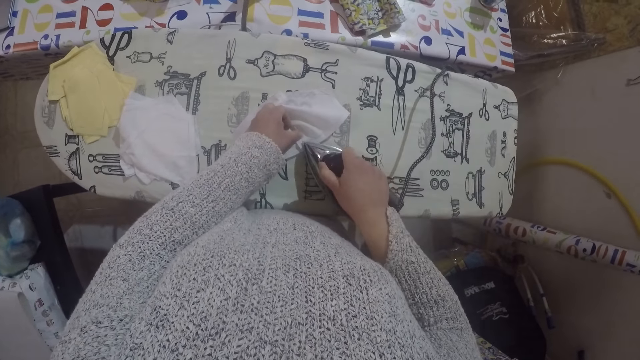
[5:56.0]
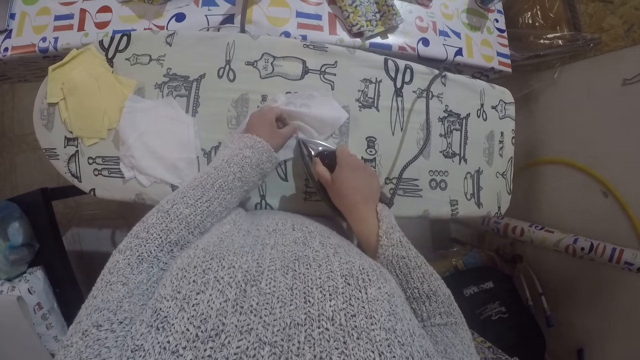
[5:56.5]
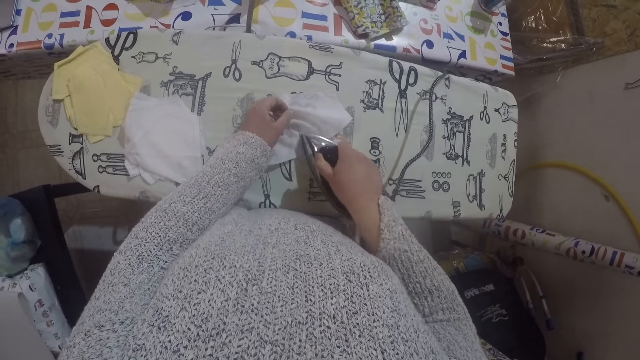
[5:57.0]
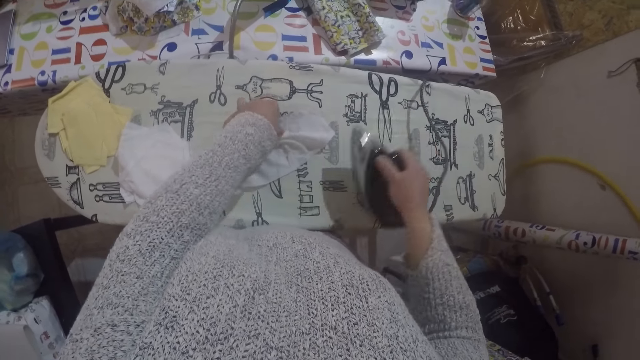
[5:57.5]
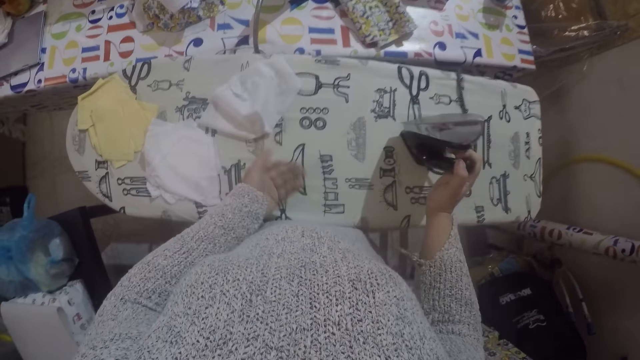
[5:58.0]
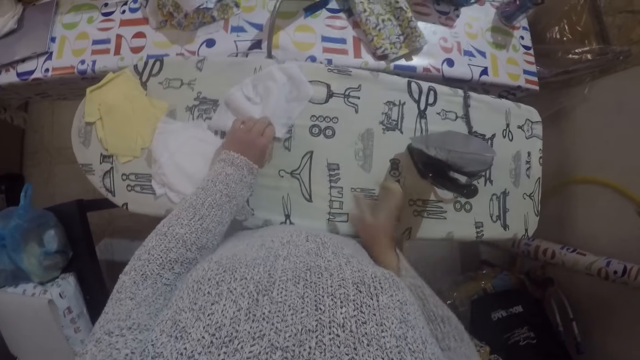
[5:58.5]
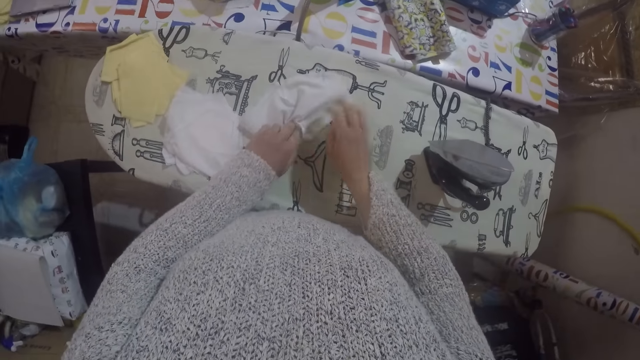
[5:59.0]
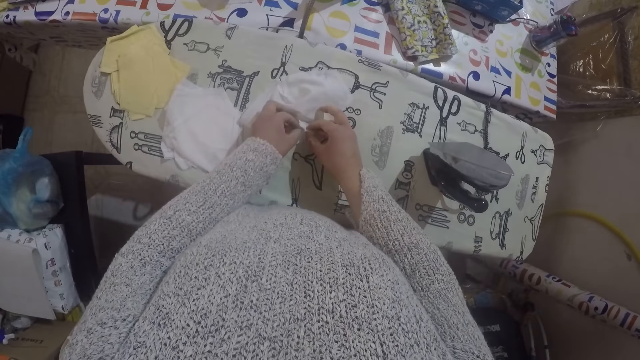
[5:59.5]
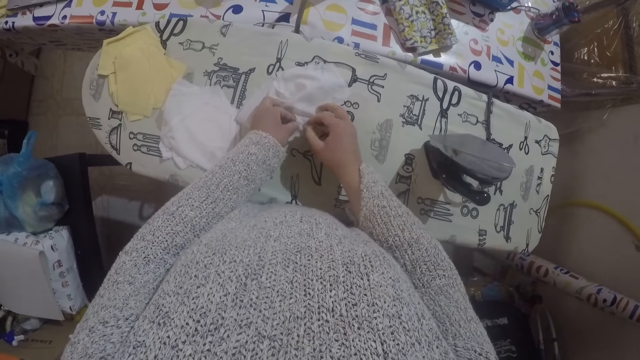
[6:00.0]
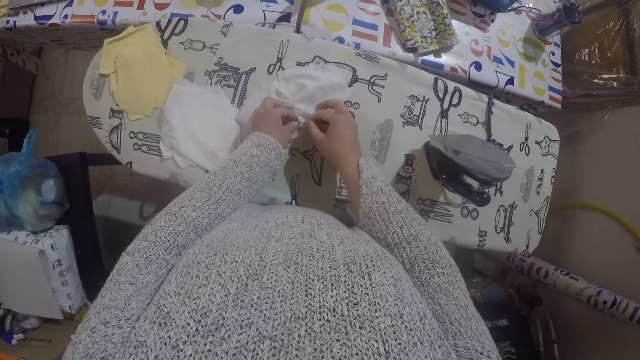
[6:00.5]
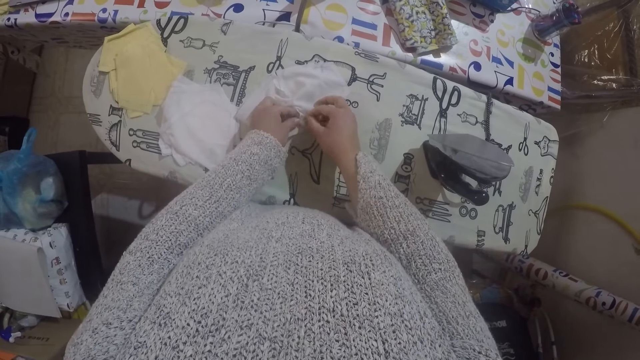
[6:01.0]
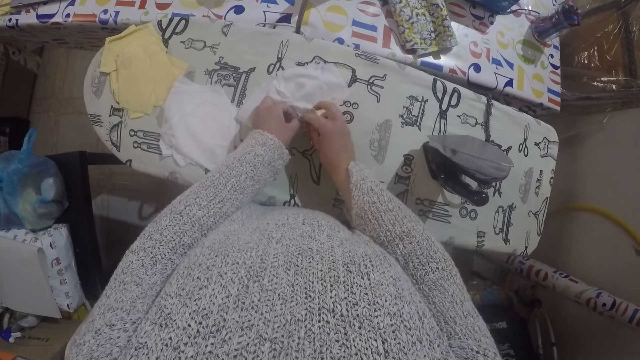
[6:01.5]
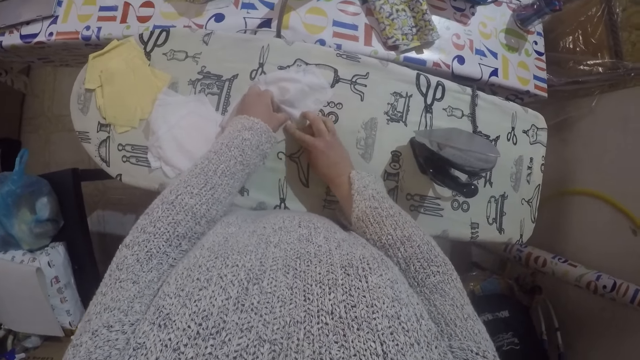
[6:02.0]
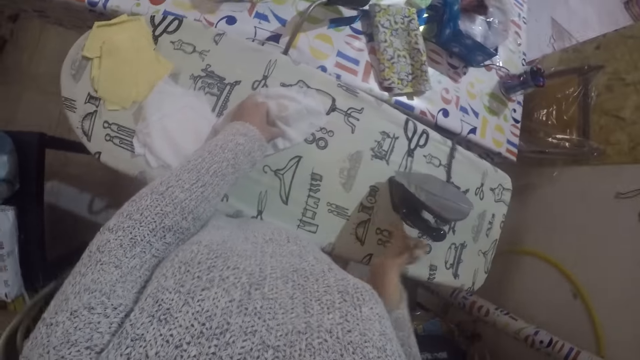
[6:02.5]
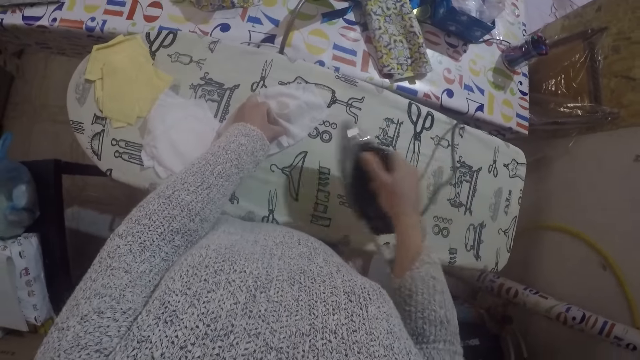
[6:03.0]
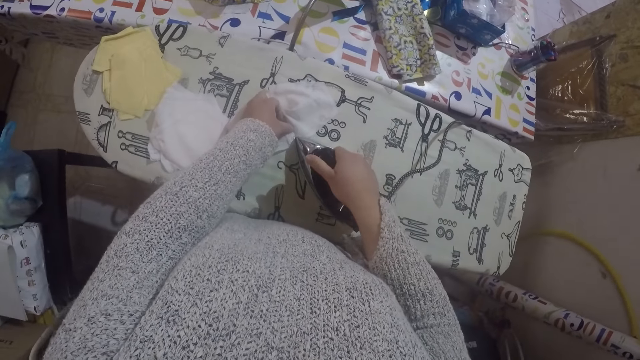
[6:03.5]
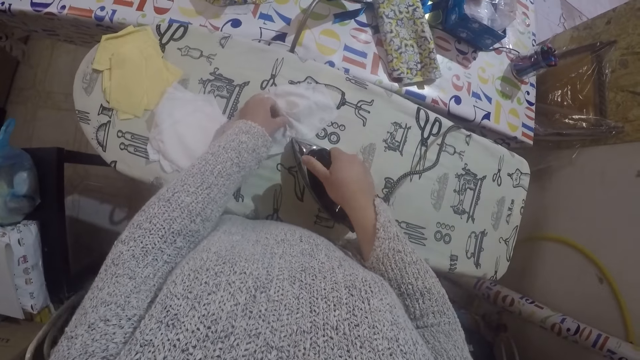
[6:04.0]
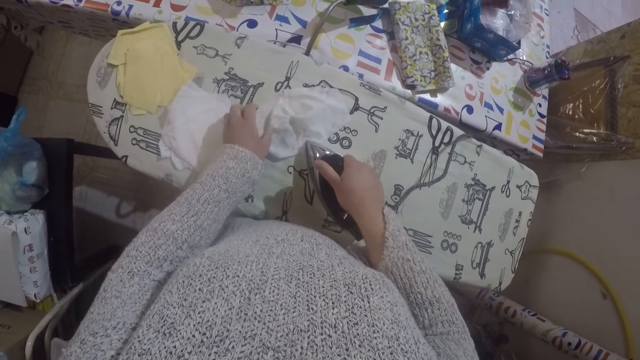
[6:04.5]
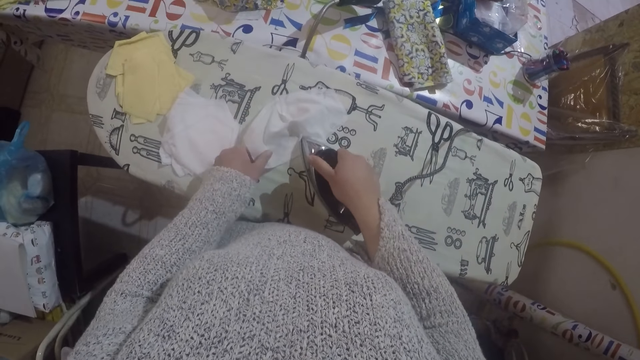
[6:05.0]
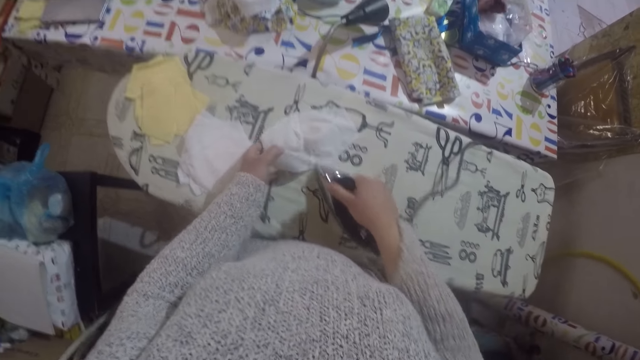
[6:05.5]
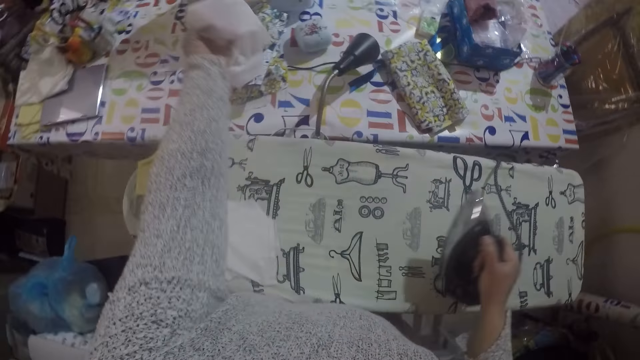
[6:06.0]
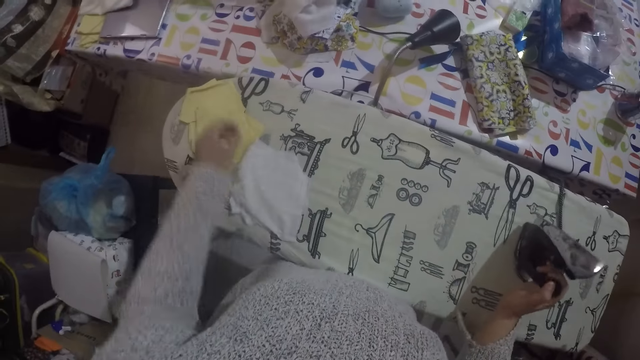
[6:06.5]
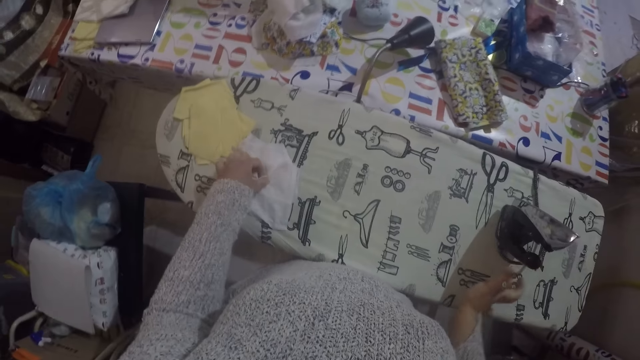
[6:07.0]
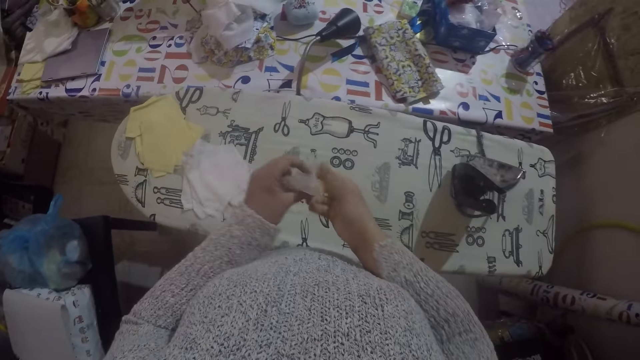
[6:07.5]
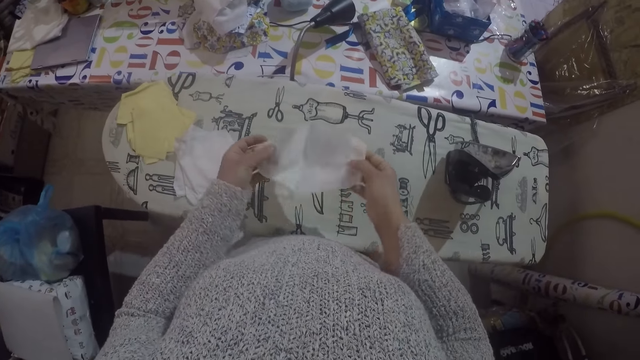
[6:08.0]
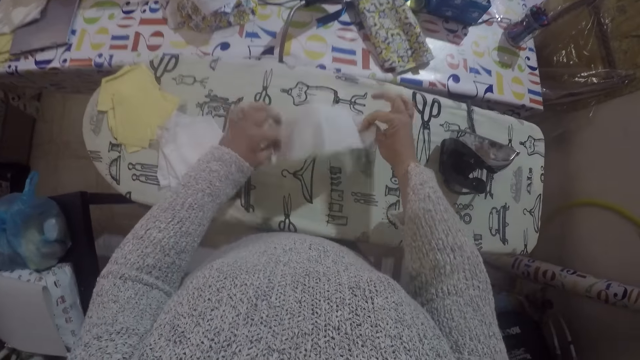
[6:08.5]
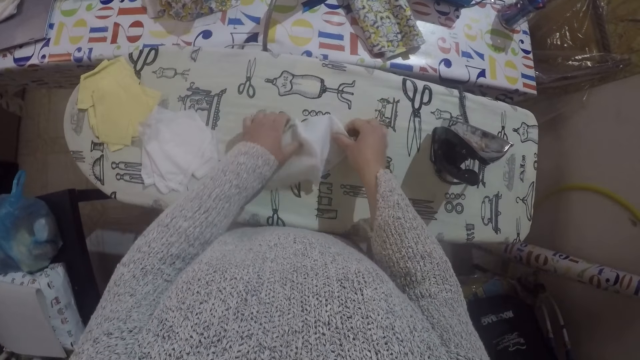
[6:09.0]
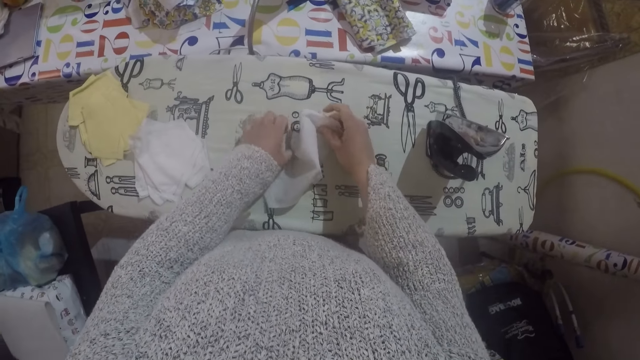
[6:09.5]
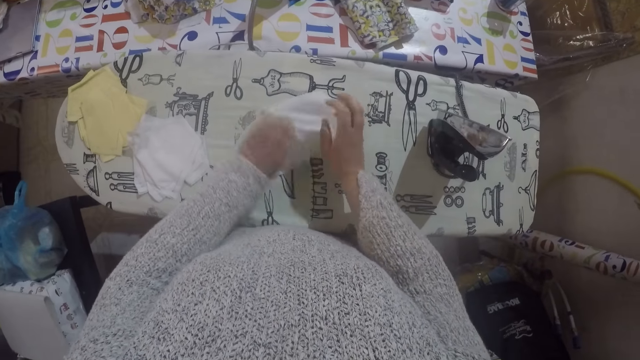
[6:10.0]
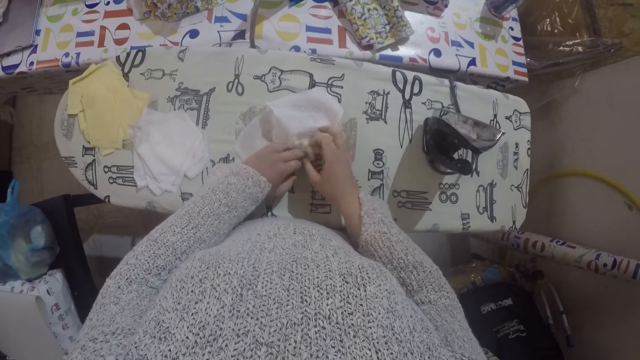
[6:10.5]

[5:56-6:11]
The camera wearer irons the material with the iron box. They adjust the position of the material and straighten the material. They fold a piece of cloth. They iron the material with the iron box. They move the material to the table. They pick up the material from the board, unfold the material, and place the material on the ironing board. They fold the piece of cloth. They straighten the material.

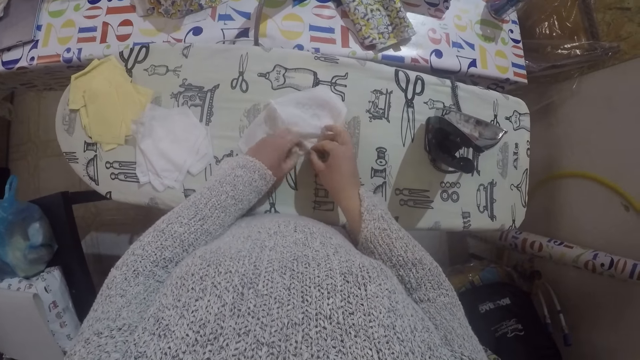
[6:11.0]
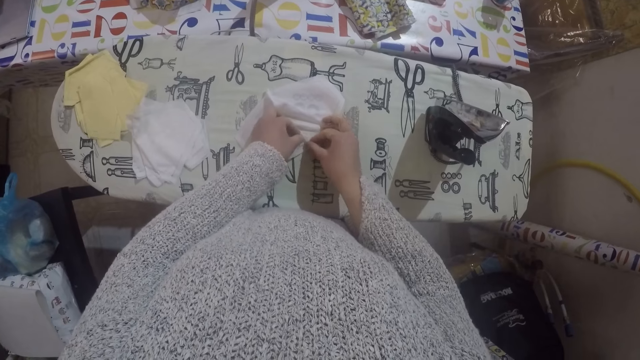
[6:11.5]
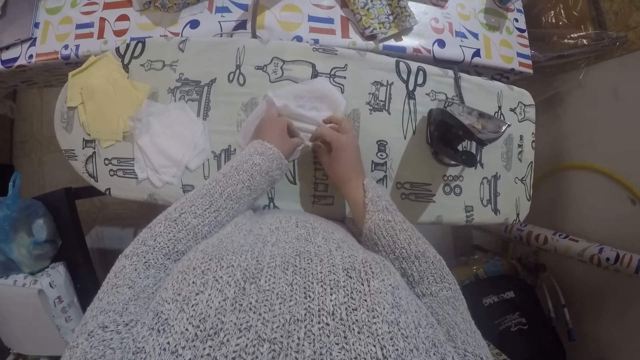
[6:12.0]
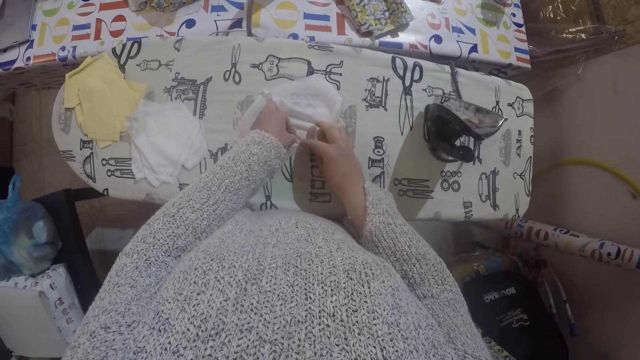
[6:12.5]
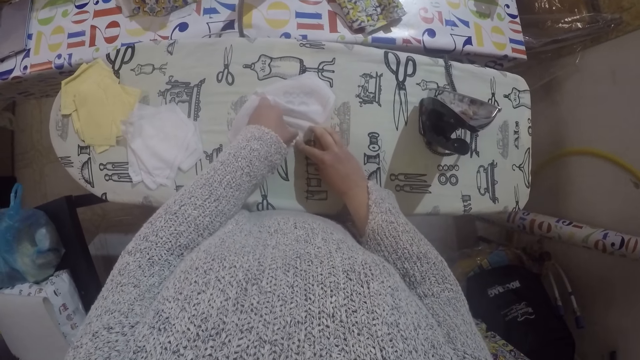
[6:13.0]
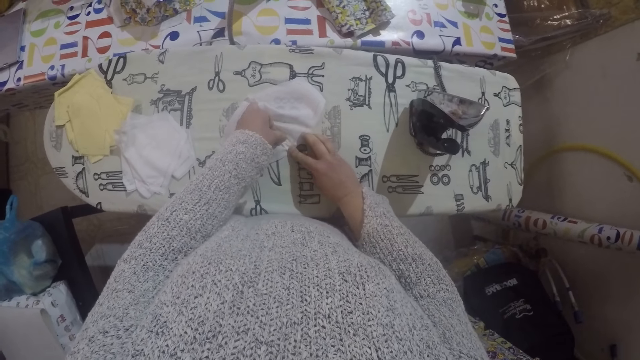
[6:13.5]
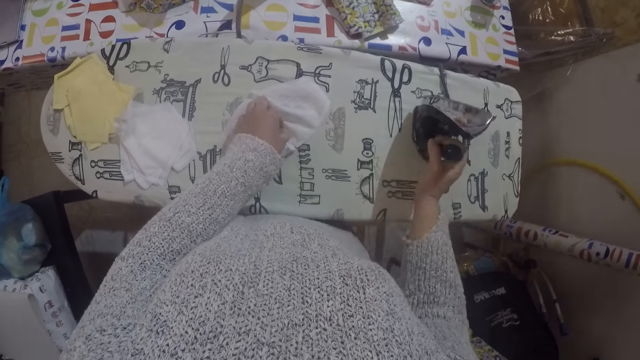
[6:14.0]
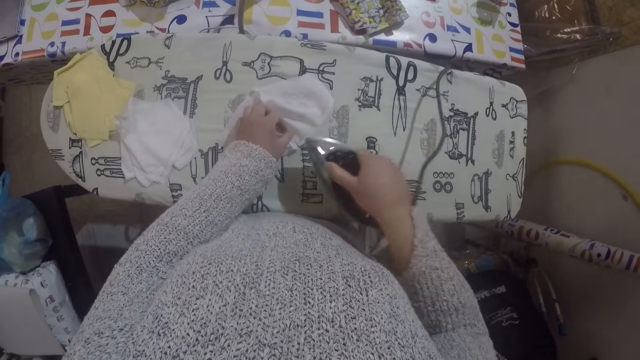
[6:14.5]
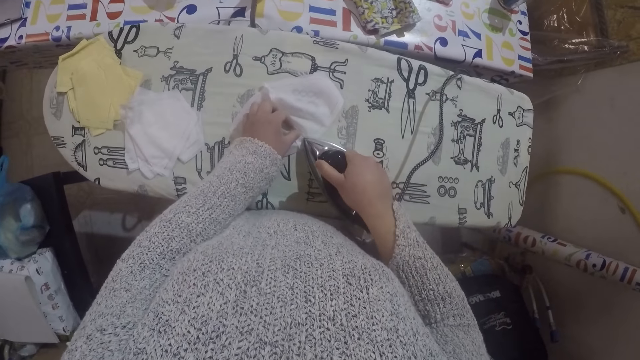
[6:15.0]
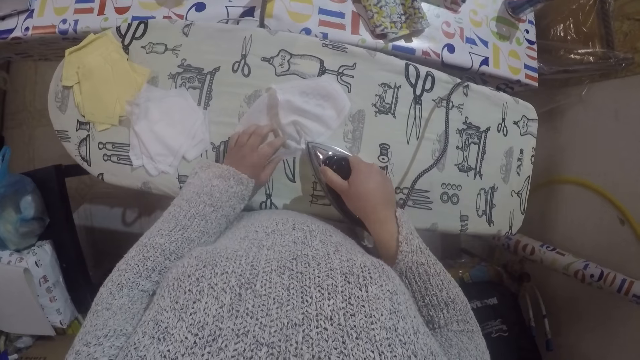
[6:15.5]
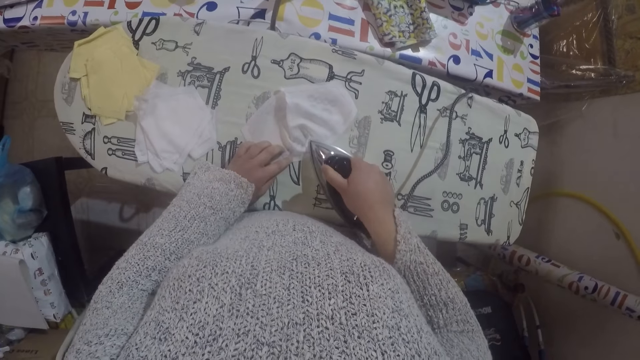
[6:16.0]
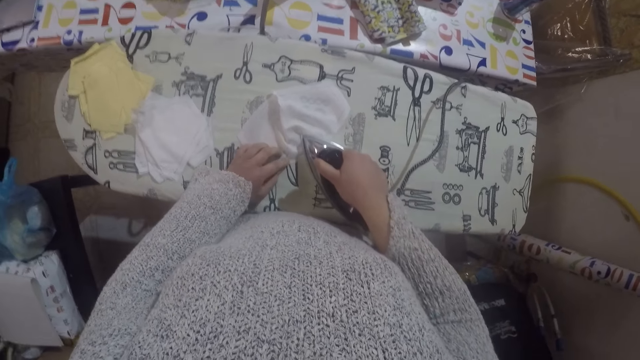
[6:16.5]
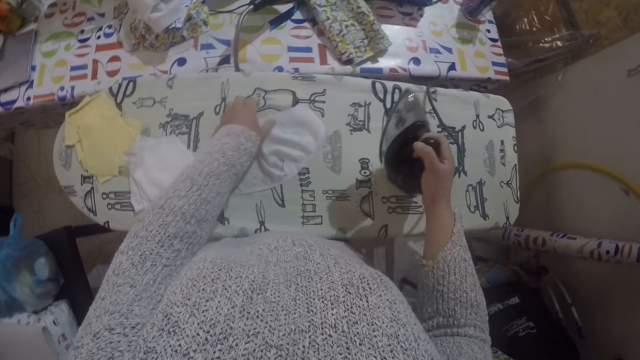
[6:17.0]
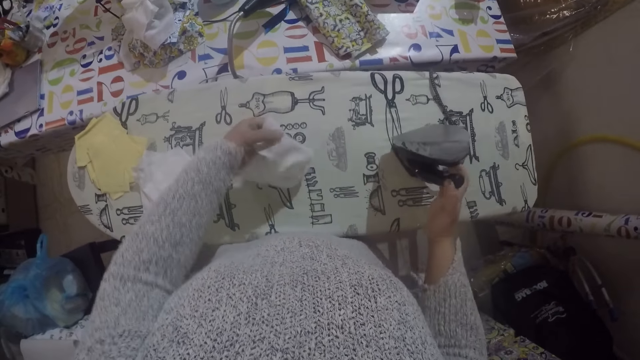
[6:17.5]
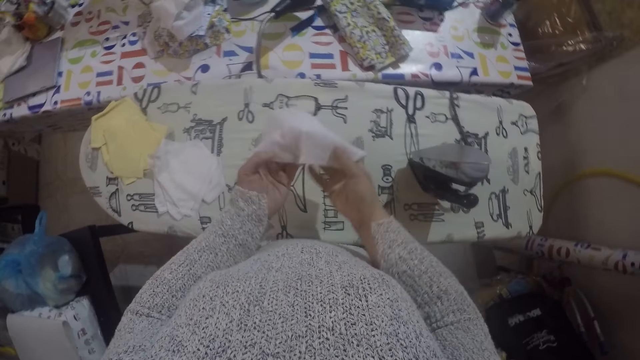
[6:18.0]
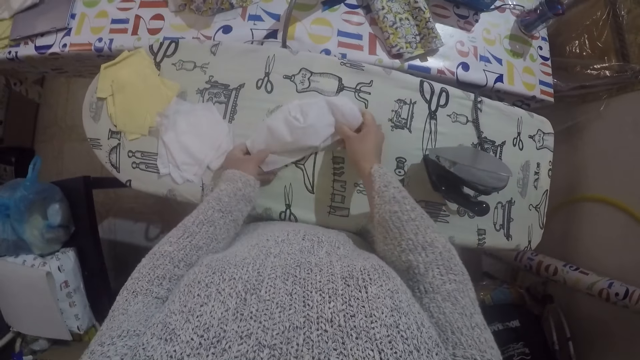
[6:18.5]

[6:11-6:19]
The camera wearer irons the material with the iron box. They adjust the position of the material.
